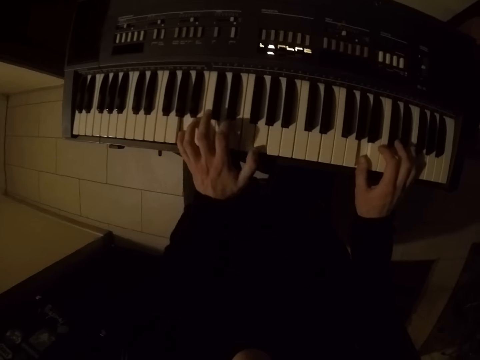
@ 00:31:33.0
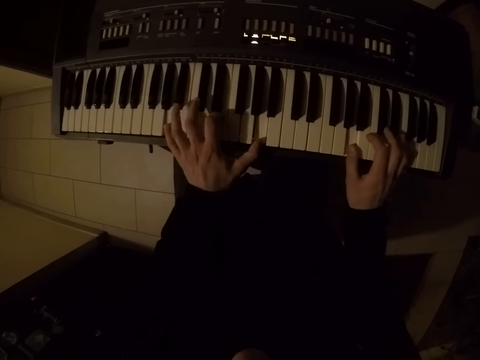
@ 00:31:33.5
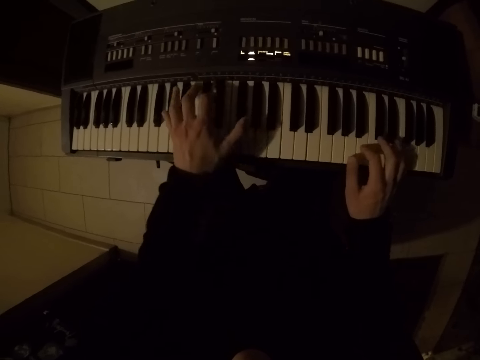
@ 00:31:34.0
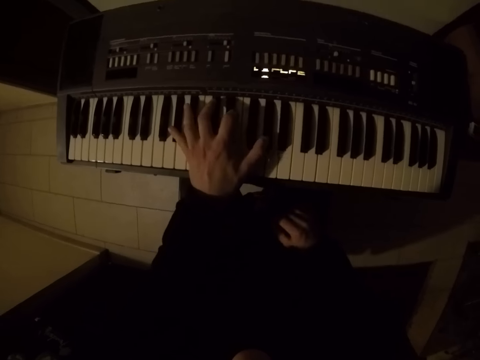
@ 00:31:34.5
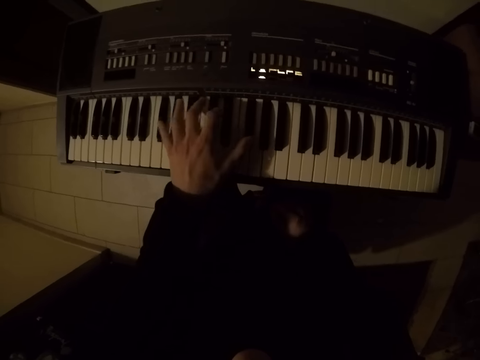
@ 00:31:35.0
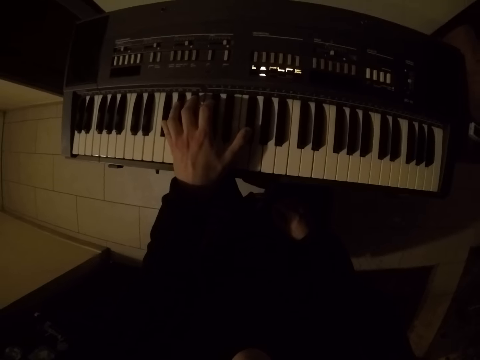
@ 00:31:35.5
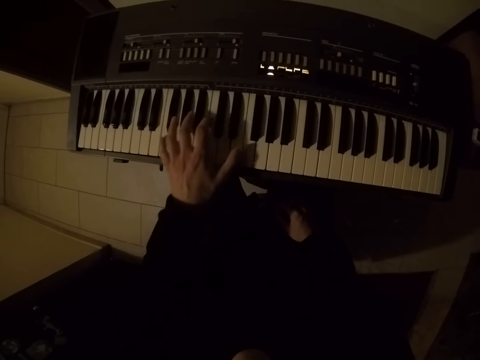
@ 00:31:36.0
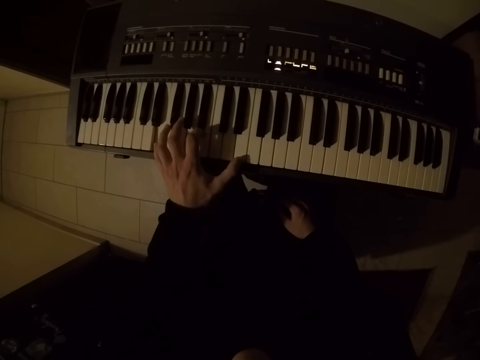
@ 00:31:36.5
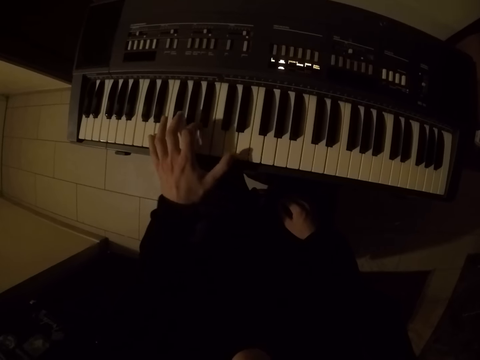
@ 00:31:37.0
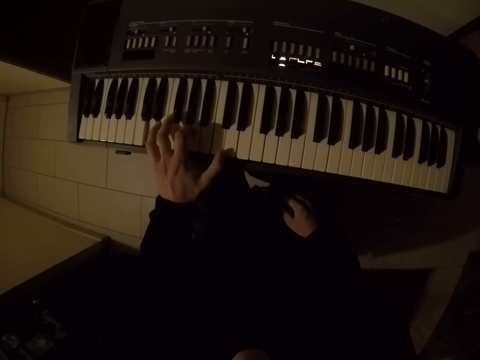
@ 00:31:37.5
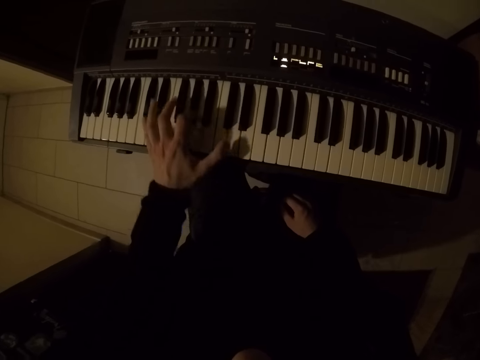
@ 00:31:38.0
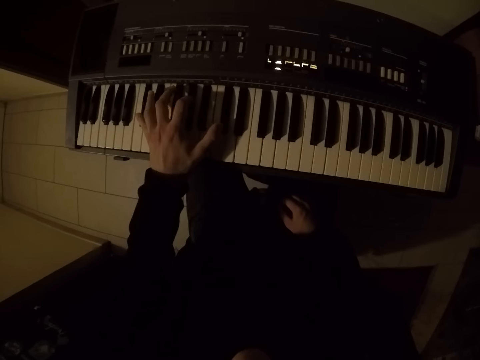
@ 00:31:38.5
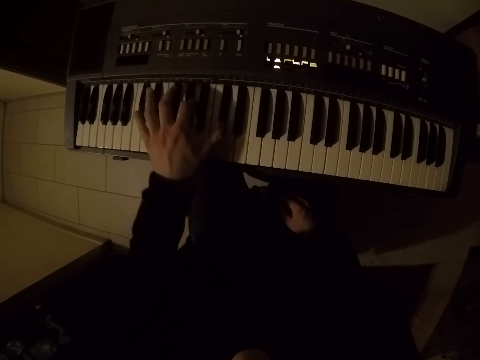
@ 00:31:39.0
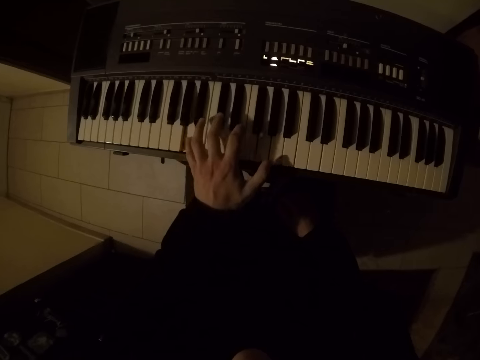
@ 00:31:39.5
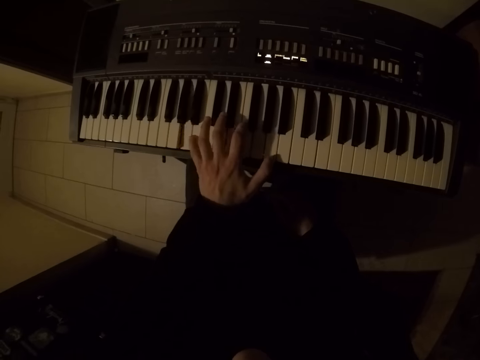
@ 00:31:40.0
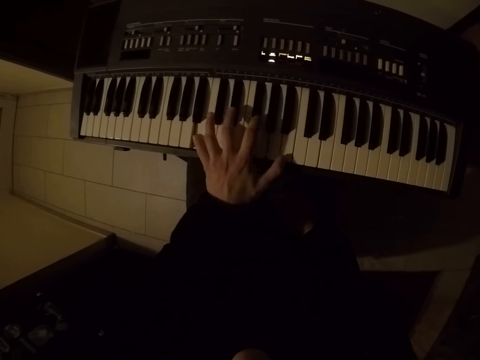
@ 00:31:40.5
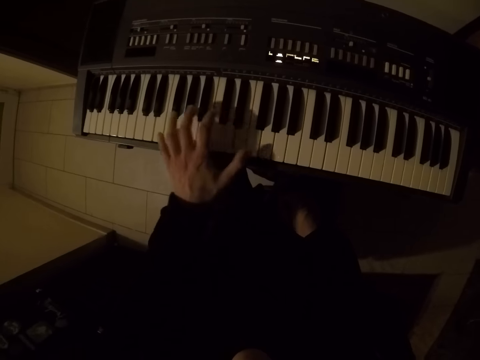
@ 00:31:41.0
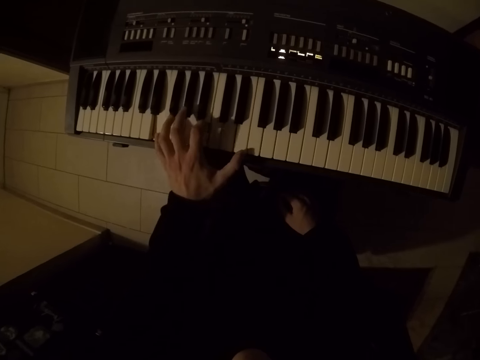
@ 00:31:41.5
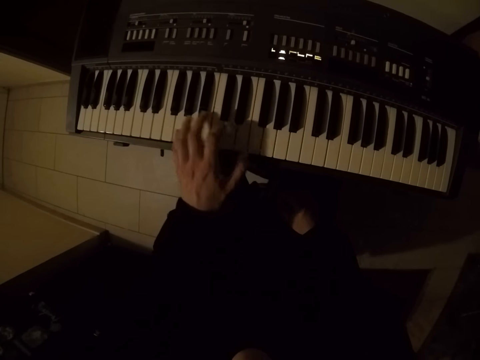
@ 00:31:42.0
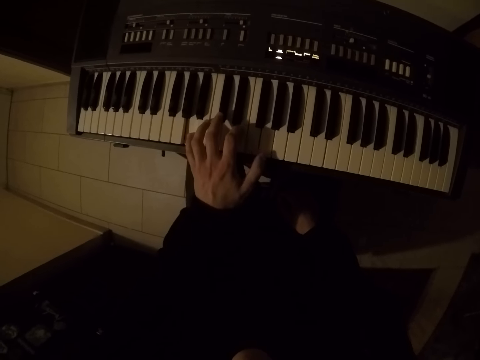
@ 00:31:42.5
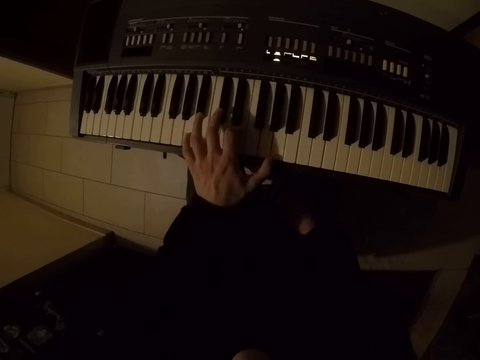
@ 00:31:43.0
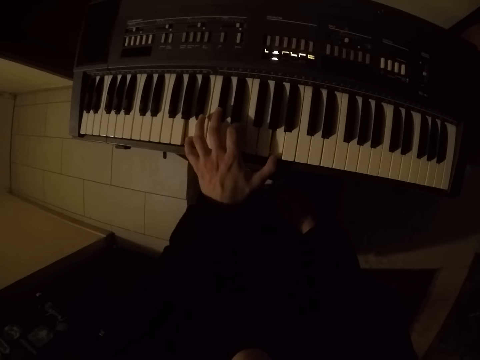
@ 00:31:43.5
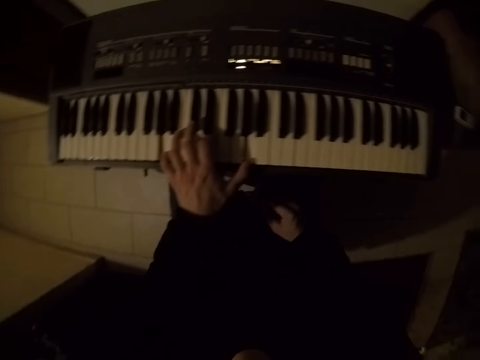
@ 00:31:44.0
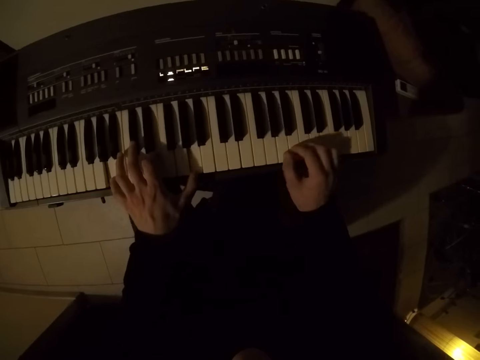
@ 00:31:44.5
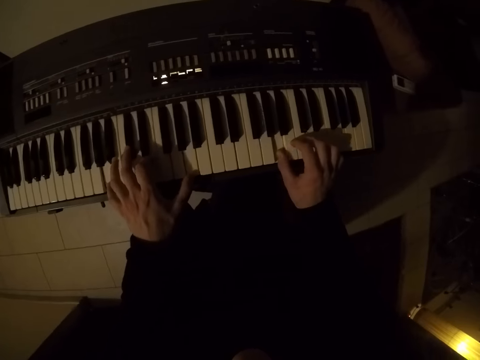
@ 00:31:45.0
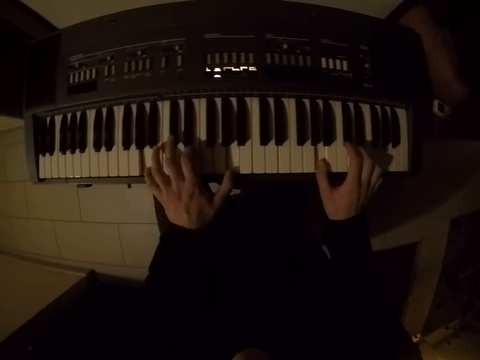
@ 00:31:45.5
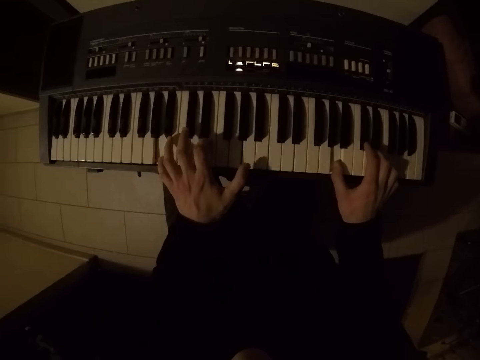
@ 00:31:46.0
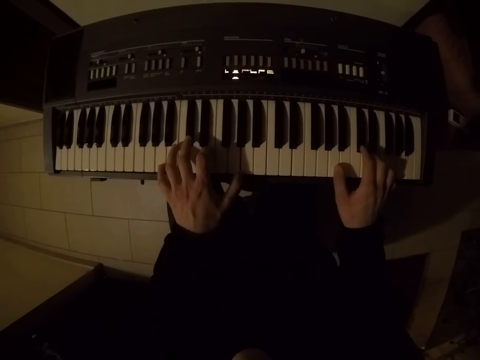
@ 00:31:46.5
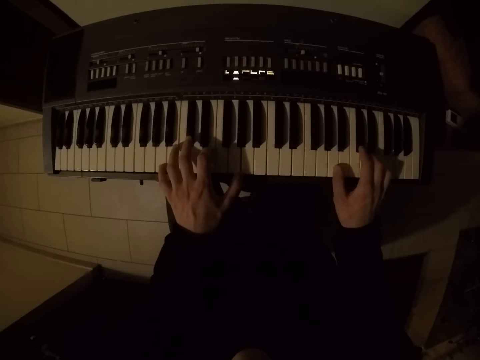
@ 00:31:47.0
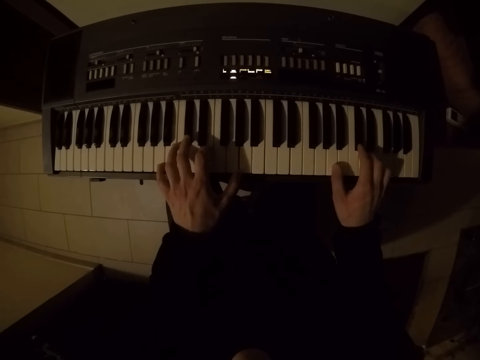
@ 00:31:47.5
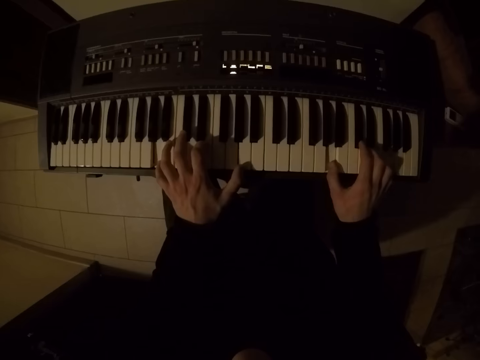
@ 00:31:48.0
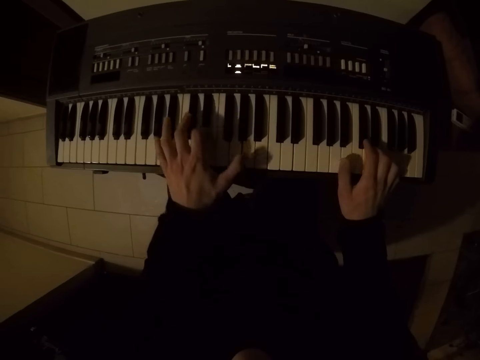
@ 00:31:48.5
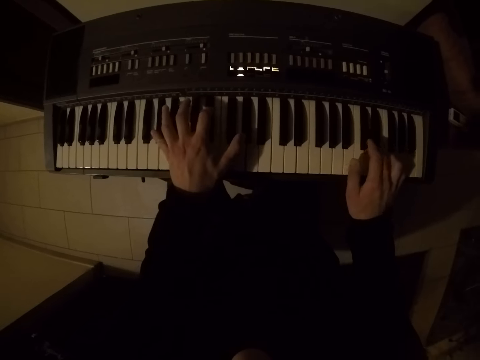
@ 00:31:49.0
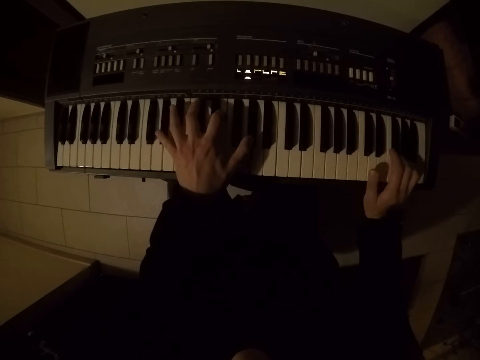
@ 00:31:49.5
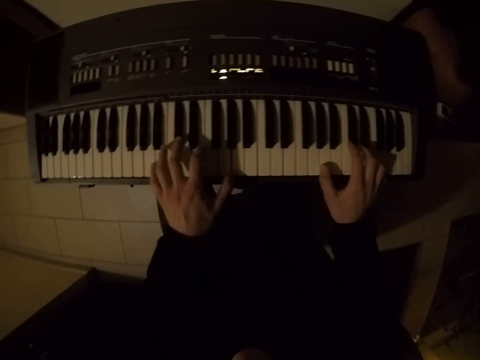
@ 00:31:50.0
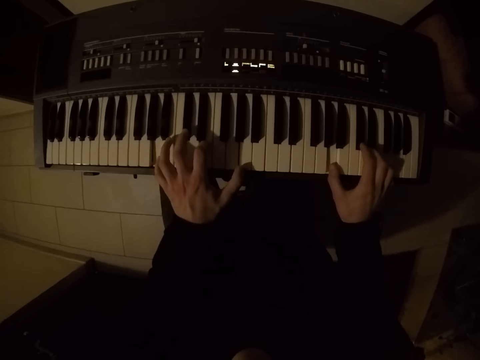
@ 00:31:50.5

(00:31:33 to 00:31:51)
The camera wearer plays the keyboard with his left hand. He moves the right hand to the thigh. He plays the keyboard with both hands.

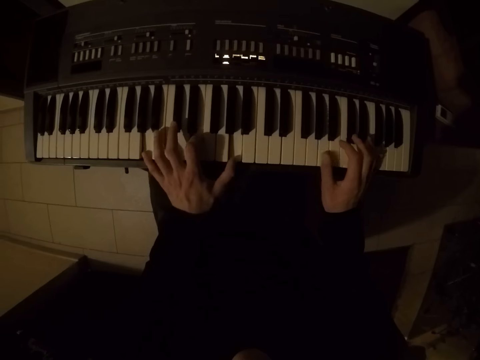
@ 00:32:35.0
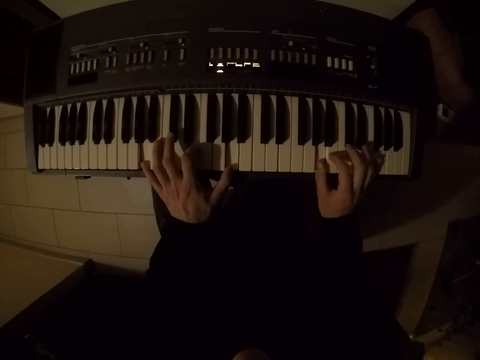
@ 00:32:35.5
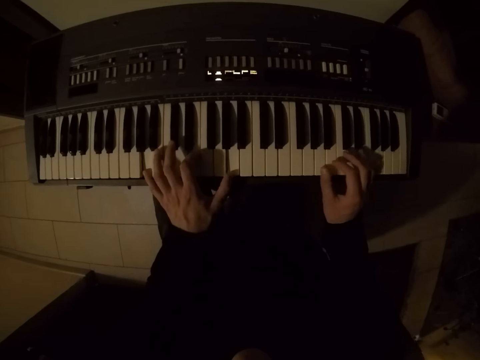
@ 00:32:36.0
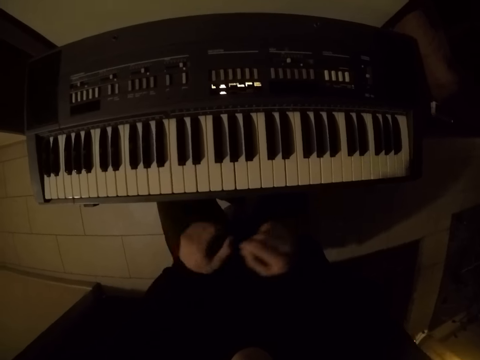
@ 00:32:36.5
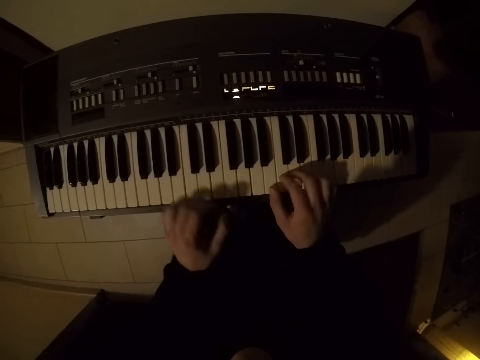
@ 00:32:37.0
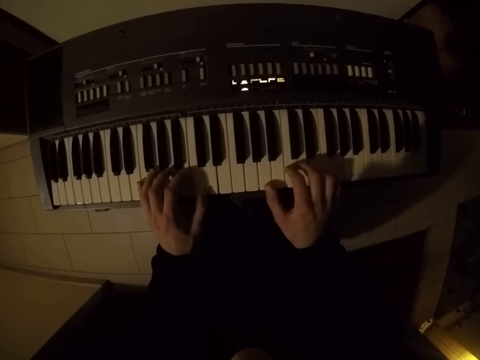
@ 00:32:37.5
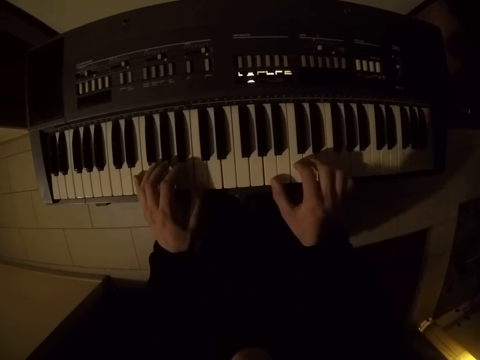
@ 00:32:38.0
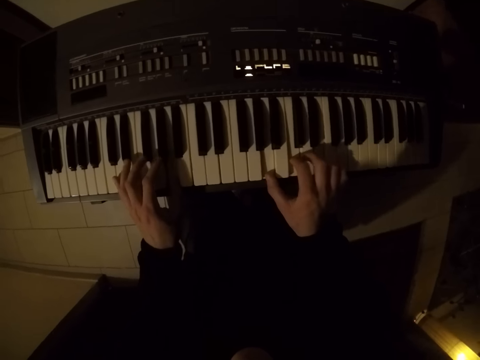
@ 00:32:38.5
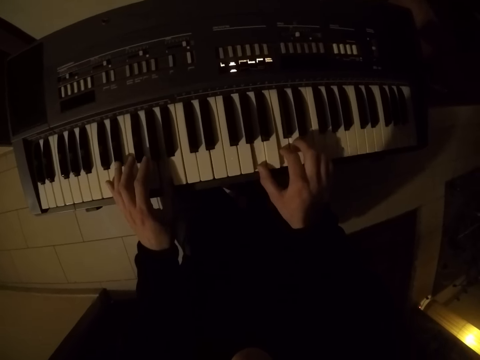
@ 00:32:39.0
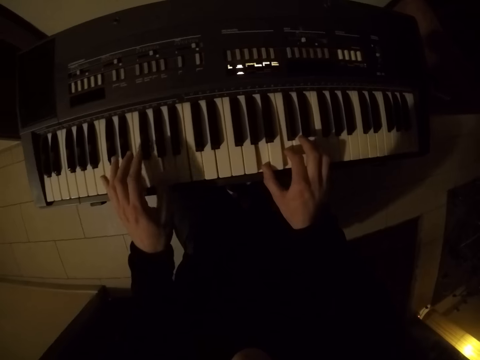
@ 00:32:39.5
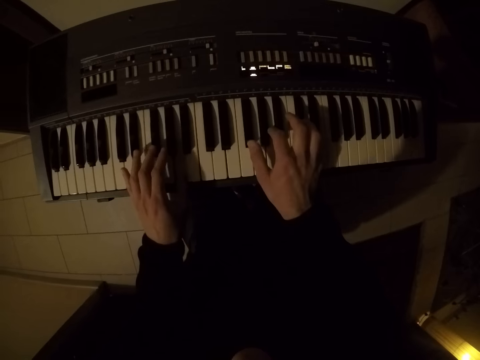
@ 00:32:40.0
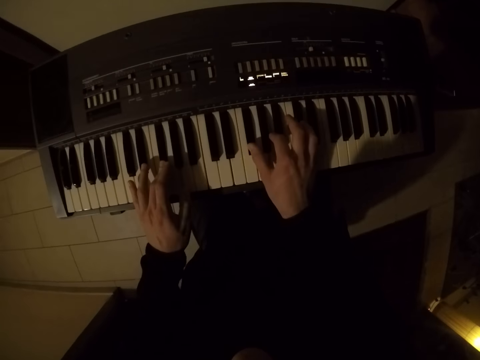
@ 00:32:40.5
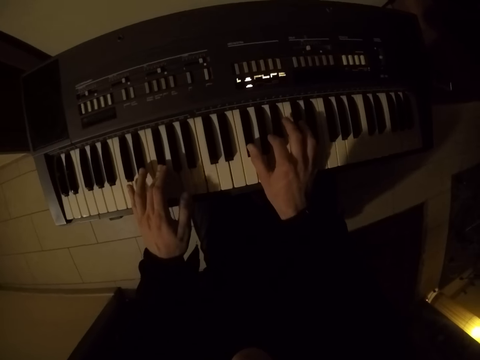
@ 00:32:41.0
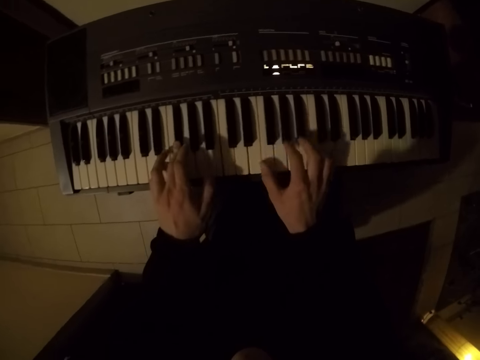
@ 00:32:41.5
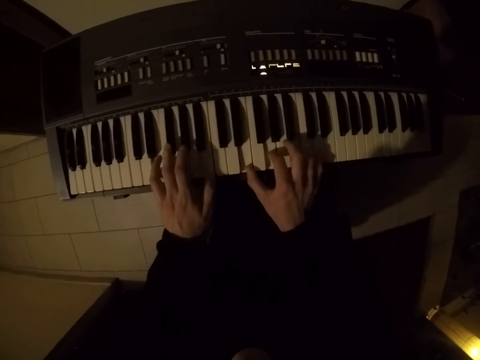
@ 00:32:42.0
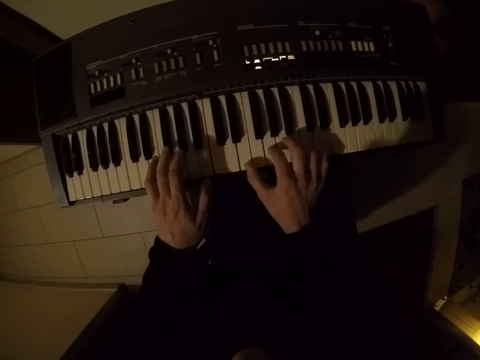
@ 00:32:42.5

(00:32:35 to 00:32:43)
The camera wearer drops both hands from the piano keyboard. They play the piano keyboard with both hands.
